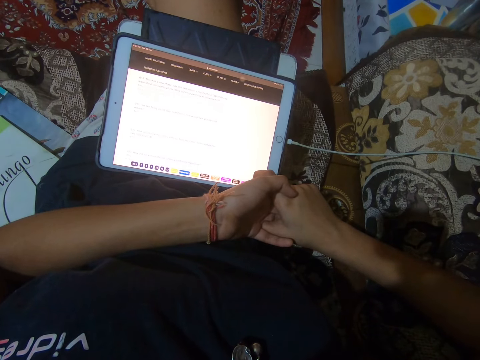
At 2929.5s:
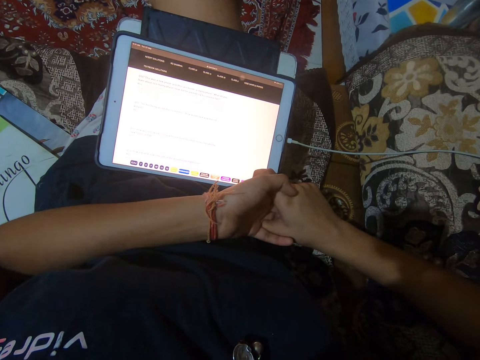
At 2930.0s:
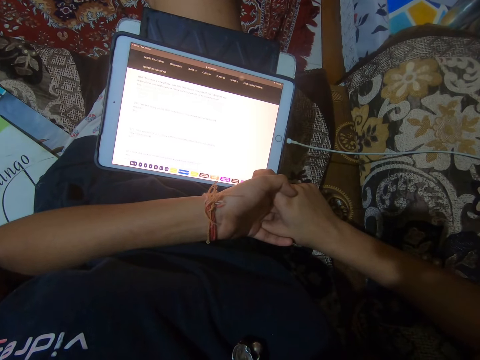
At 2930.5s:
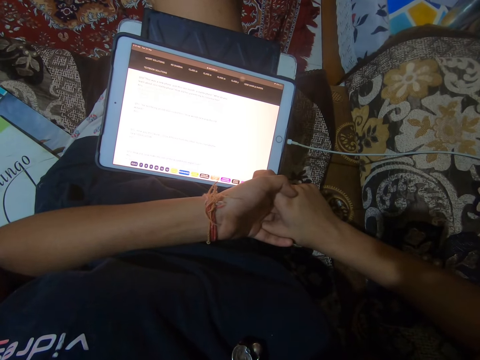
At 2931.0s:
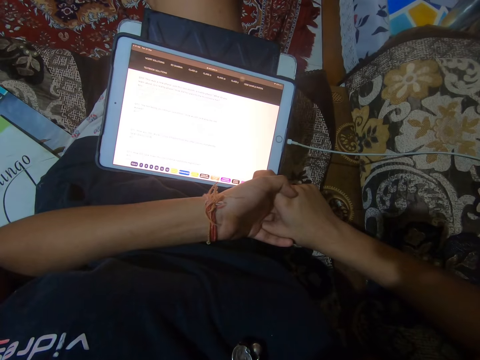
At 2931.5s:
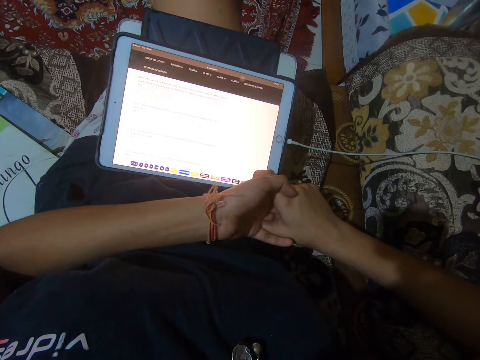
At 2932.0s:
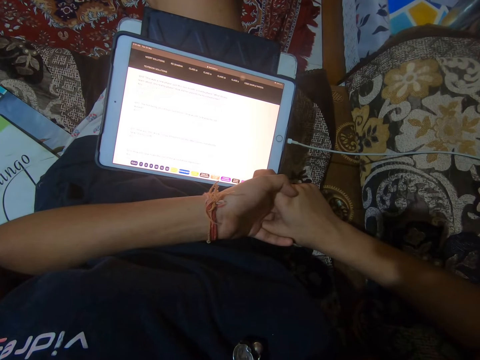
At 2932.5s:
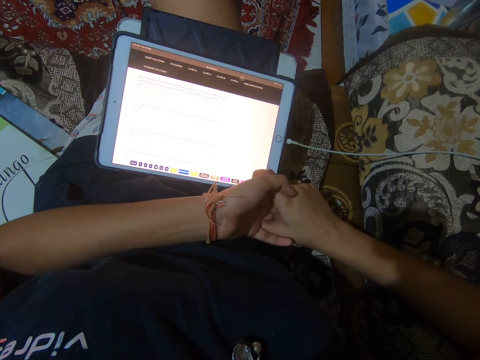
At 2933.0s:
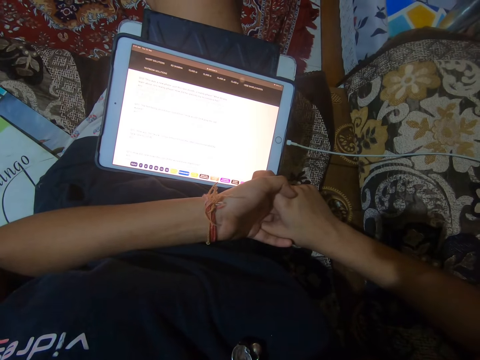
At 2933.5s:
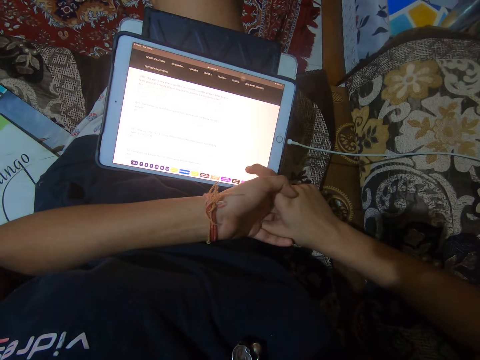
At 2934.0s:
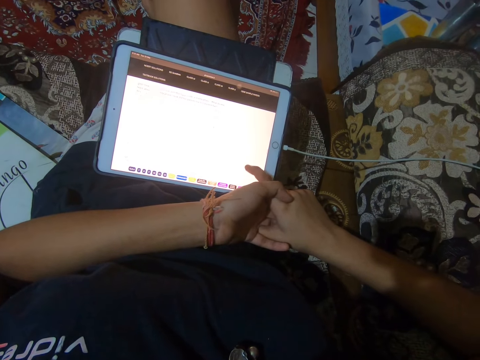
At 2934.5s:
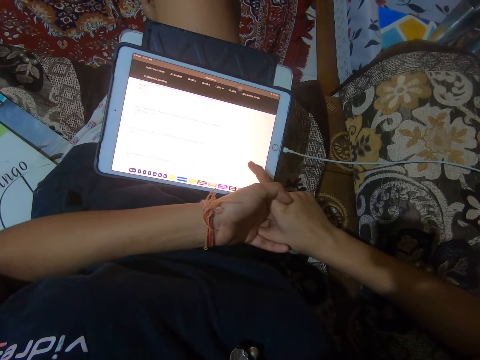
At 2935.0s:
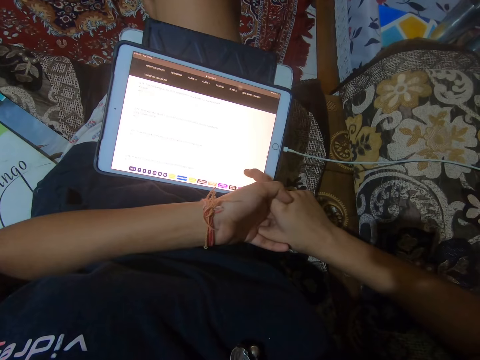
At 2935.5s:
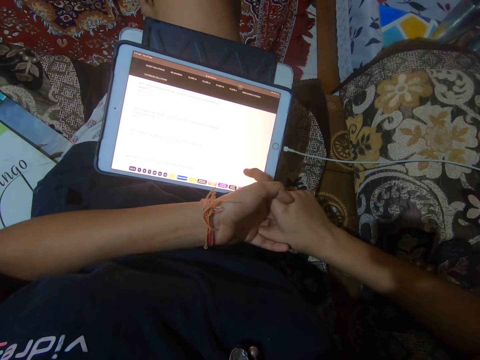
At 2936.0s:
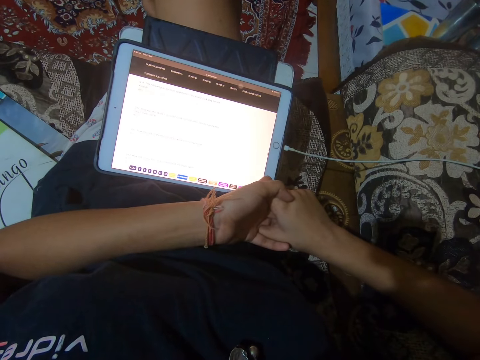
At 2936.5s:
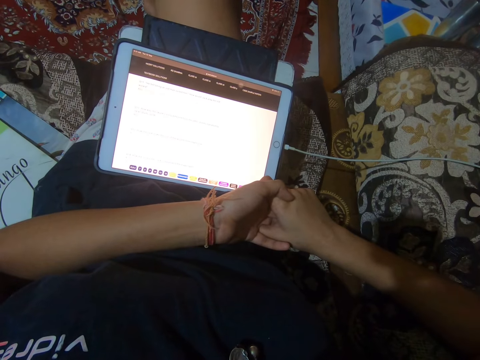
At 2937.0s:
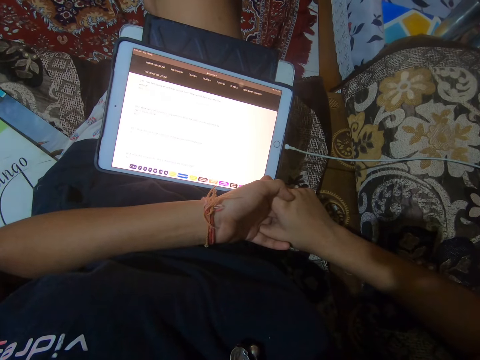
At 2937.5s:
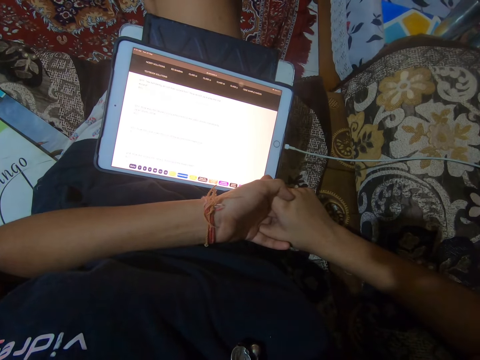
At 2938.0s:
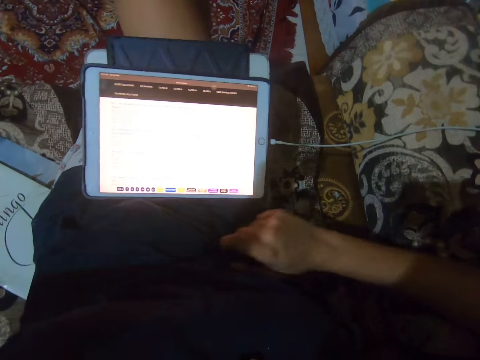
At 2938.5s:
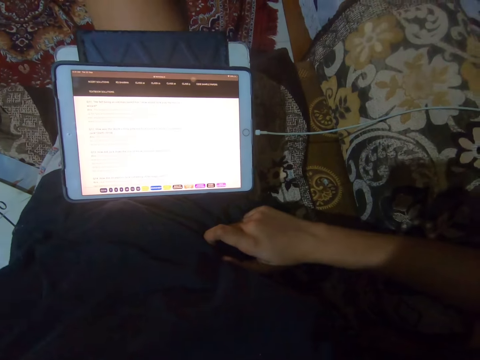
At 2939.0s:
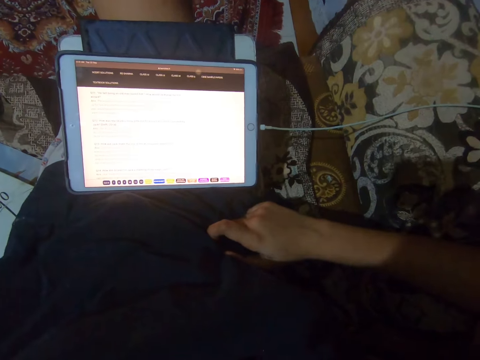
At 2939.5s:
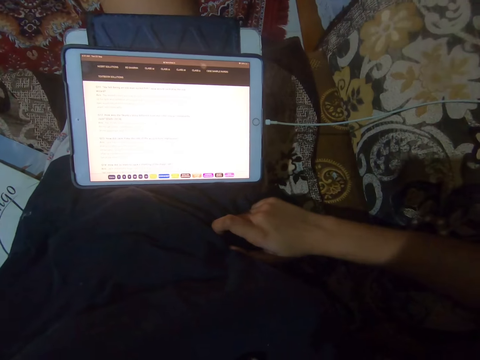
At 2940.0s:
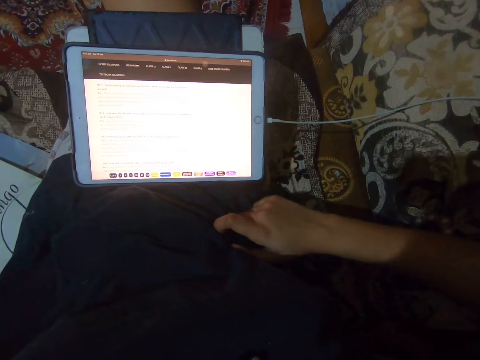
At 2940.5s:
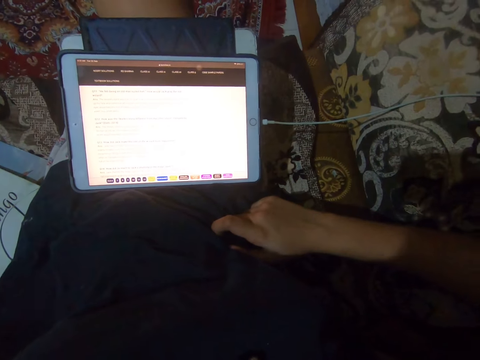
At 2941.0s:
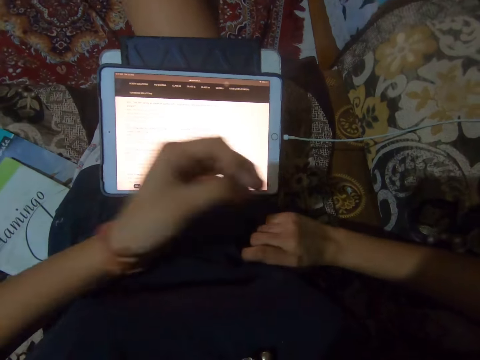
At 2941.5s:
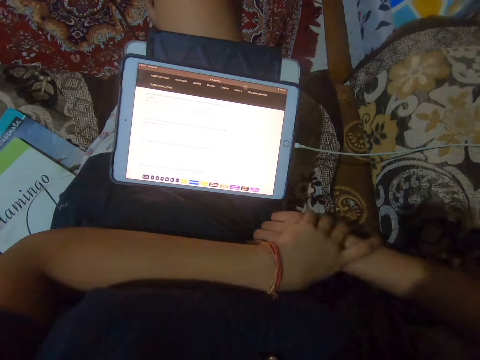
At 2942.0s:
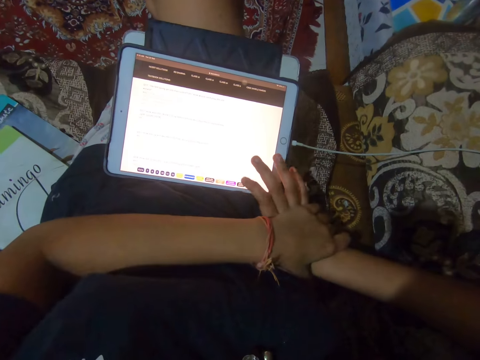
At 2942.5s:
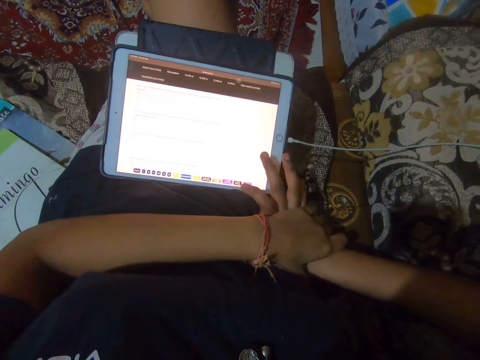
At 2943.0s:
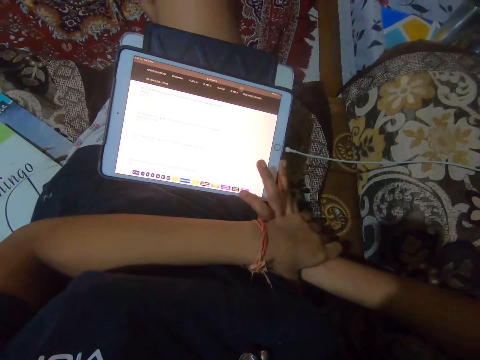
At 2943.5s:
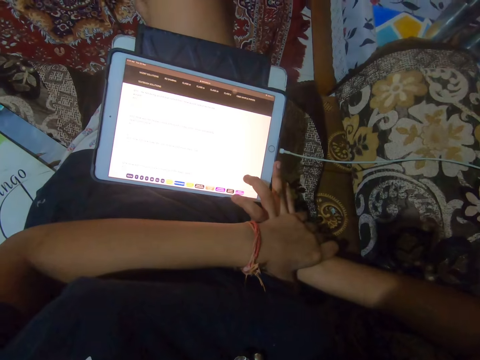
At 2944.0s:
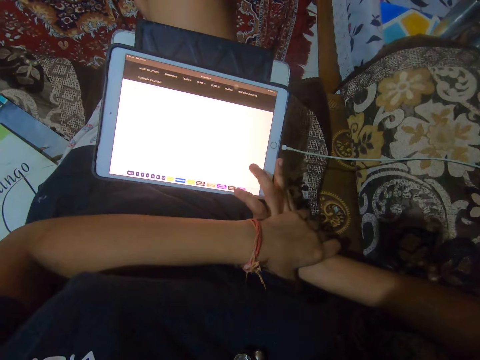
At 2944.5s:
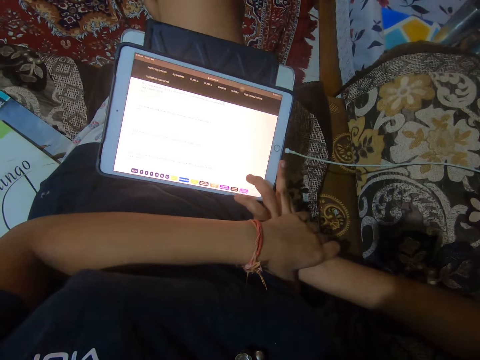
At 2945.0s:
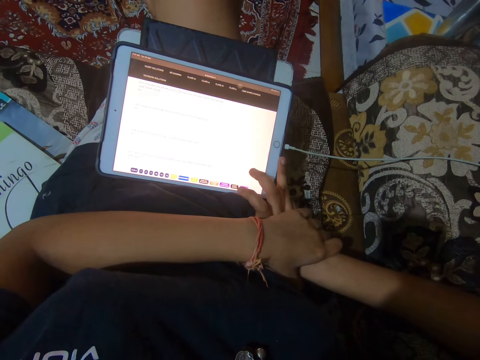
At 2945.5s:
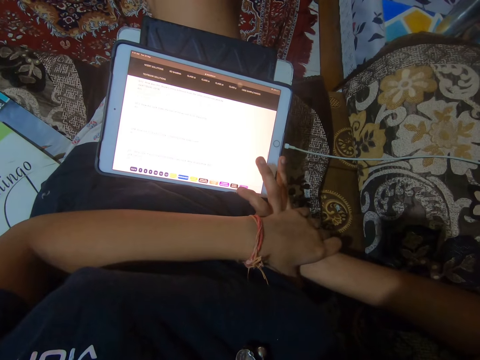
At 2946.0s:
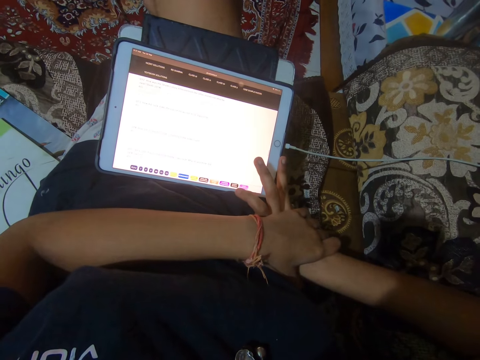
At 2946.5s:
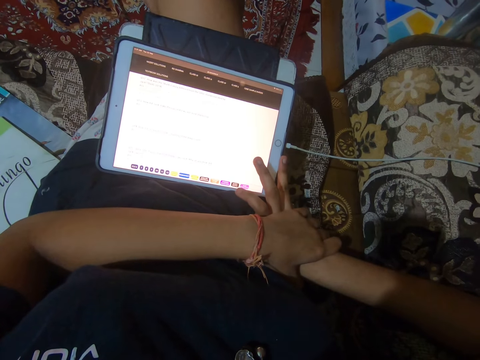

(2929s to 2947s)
The camera wearer operates the tablet. She stares at the tablet. She raises her left hand. She puts down her left hand. She holds her right hand. She puts her hands together. She touches the iPad with her right hand.

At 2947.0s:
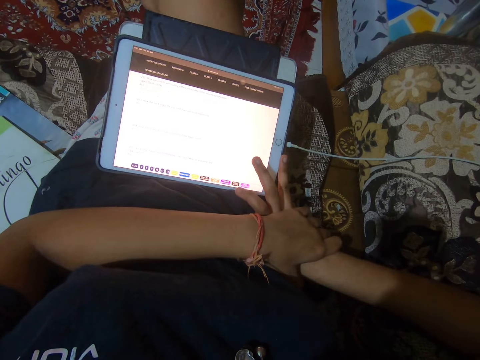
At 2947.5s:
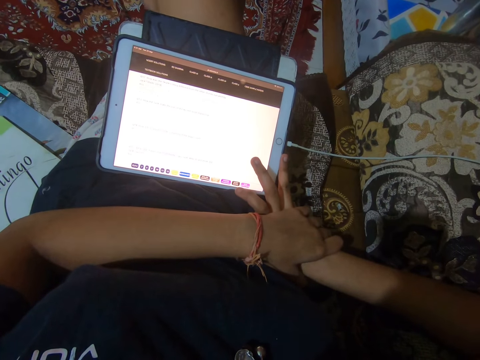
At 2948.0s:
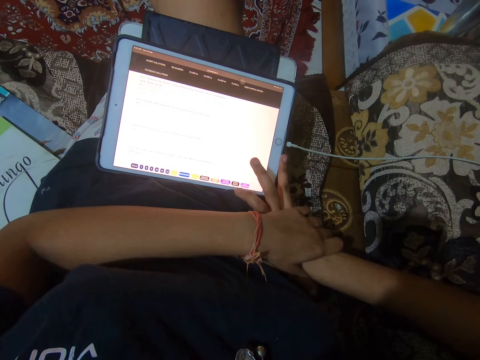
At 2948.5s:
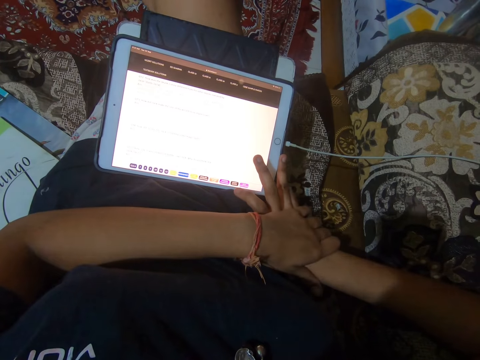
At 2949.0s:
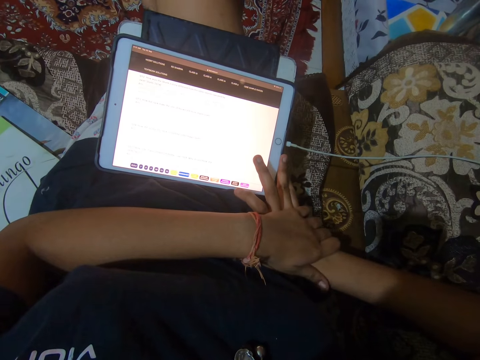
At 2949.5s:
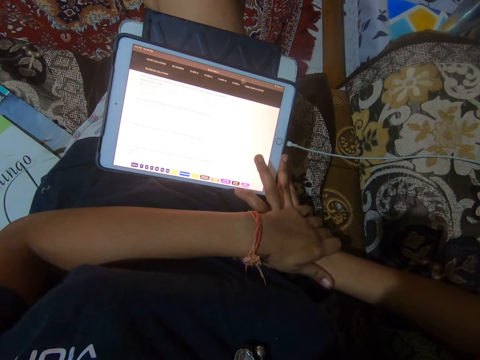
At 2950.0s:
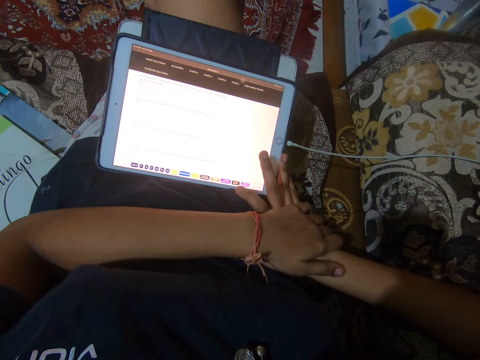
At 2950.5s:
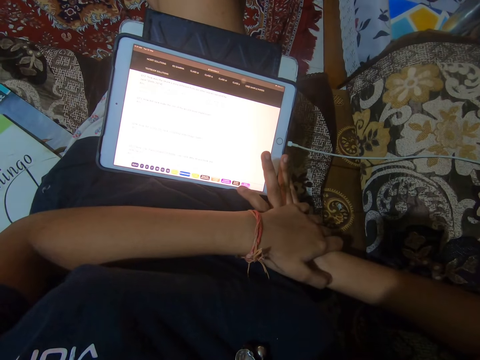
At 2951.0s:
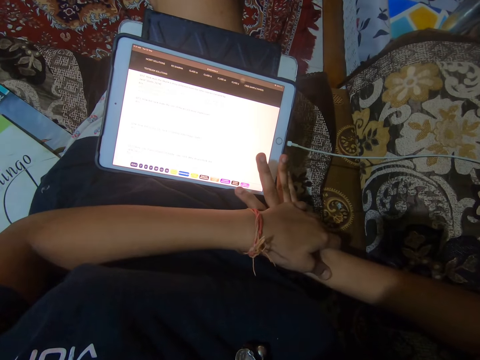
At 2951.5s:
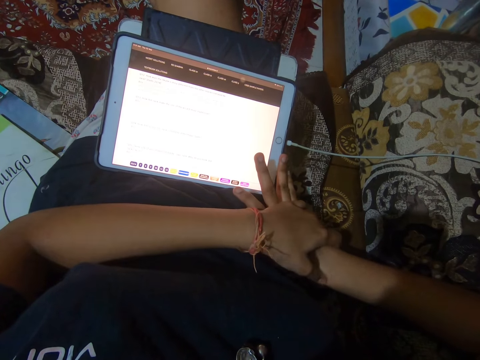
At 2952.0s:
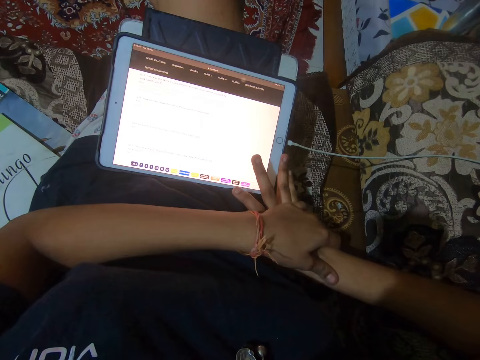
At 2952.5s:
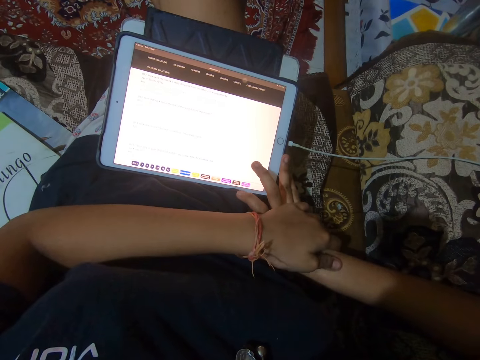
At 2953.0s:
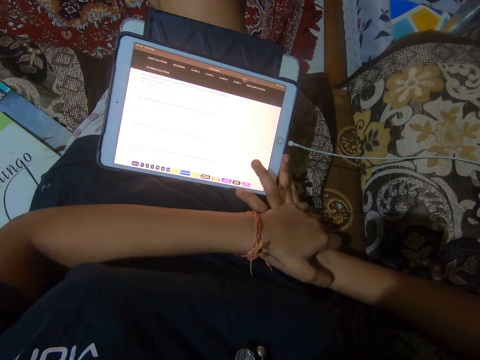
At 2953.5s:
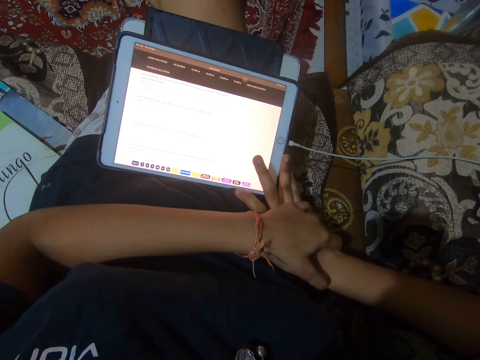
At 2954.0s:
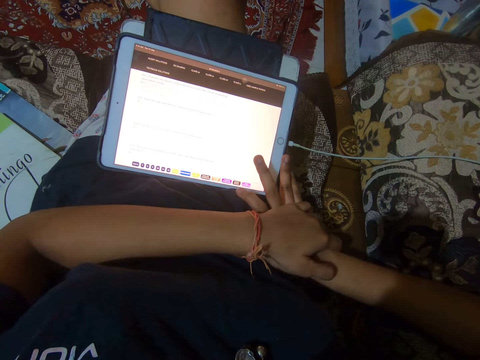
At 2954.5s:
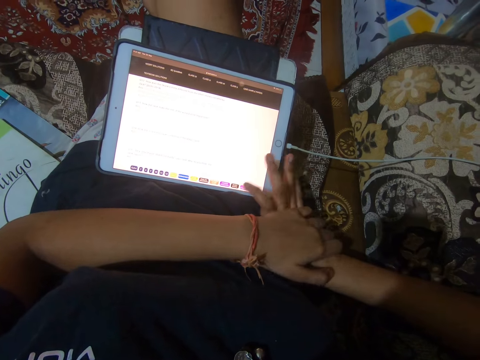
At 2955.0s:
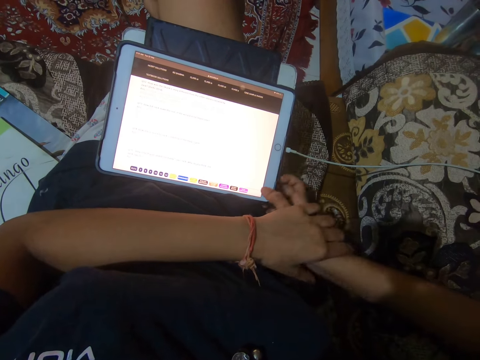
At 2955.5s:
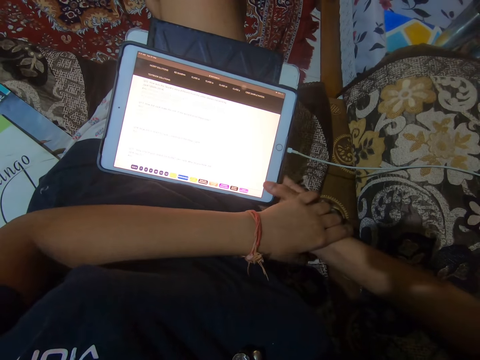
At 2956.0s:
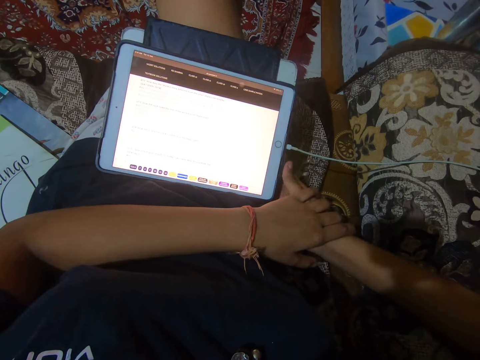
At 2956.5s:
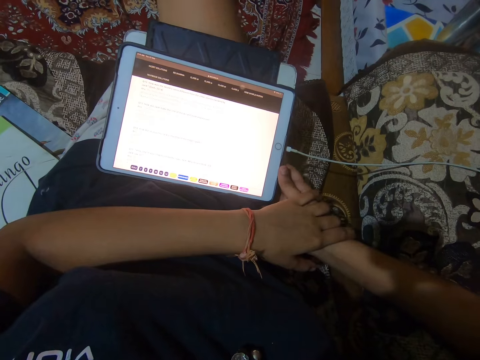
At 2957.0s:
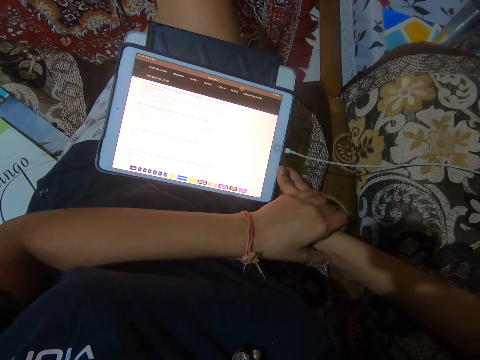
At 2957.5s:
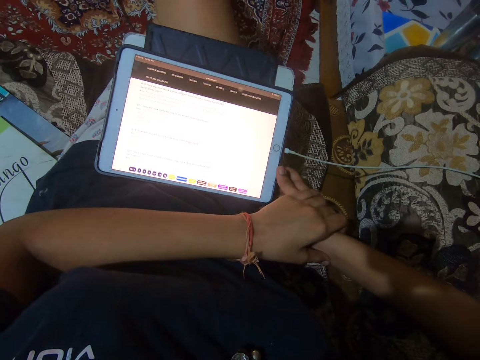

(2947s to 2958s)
The camera wearer presses her right hand with her left thumb. She holds the iPad with her right hand.
